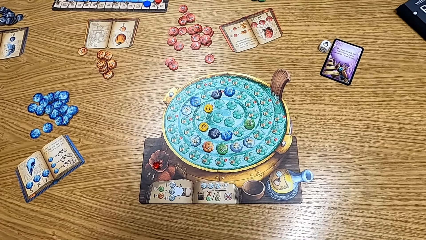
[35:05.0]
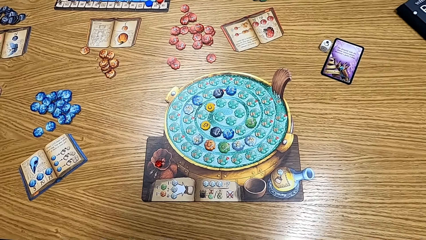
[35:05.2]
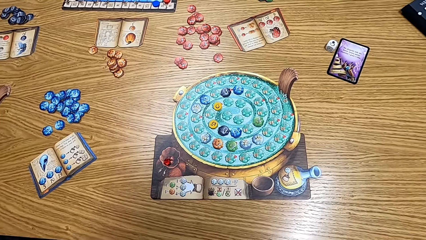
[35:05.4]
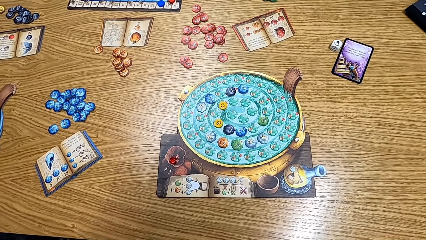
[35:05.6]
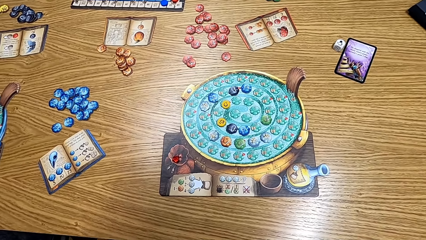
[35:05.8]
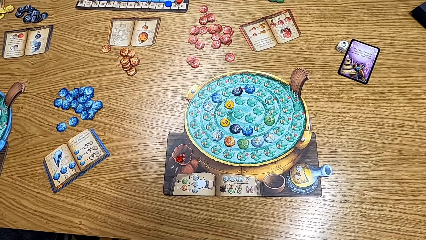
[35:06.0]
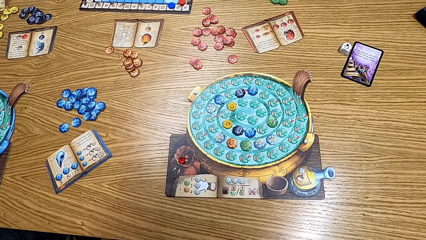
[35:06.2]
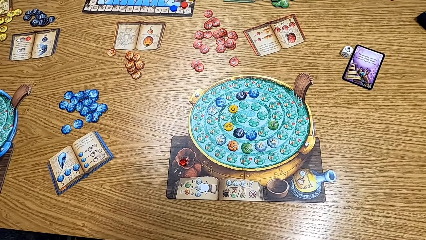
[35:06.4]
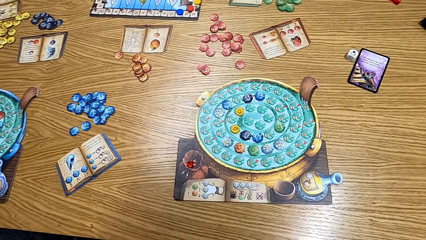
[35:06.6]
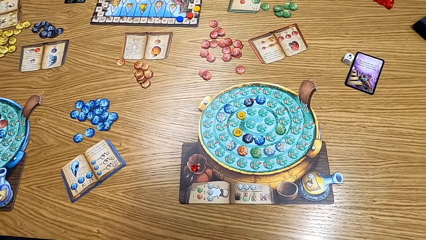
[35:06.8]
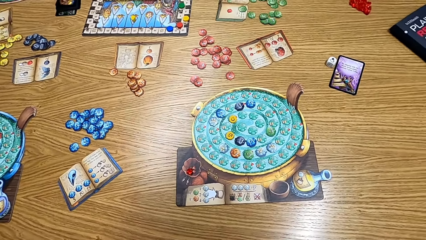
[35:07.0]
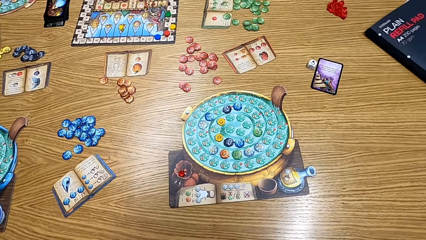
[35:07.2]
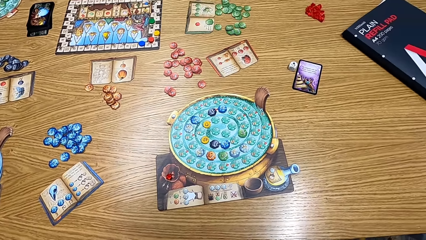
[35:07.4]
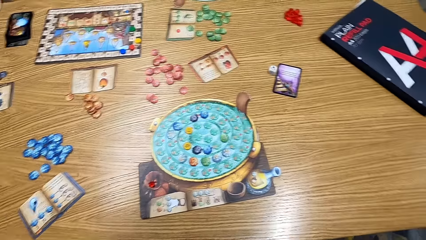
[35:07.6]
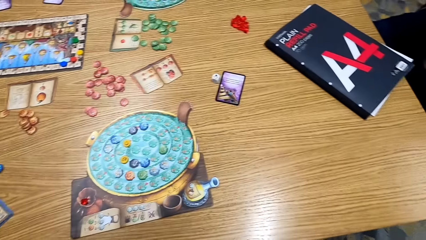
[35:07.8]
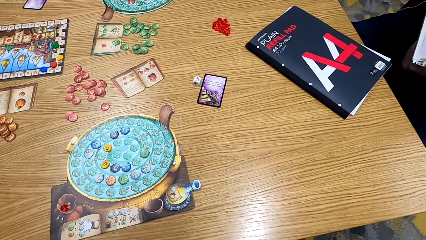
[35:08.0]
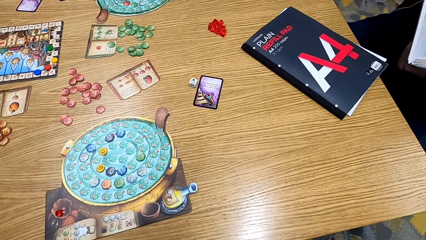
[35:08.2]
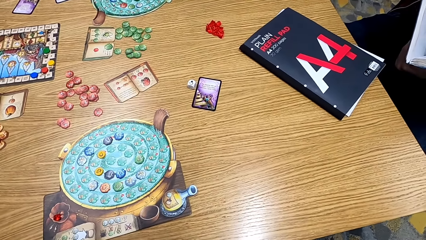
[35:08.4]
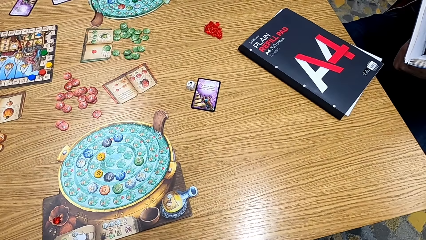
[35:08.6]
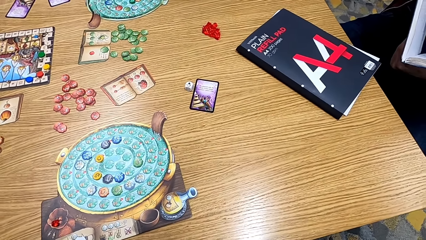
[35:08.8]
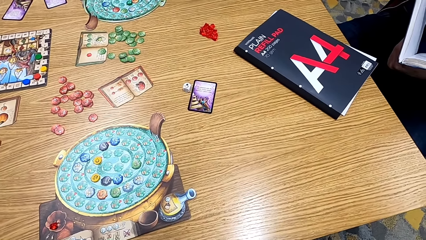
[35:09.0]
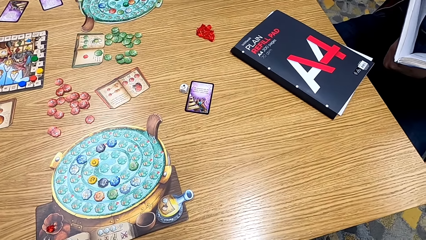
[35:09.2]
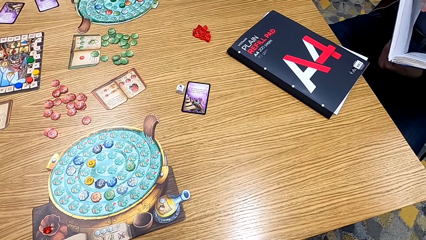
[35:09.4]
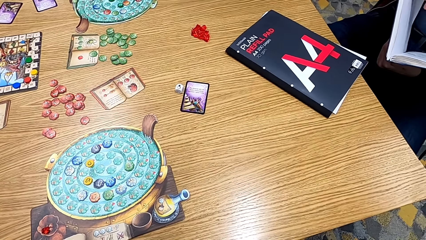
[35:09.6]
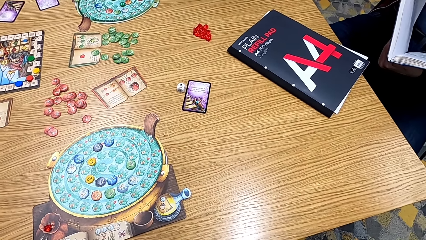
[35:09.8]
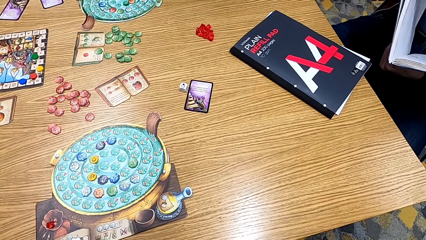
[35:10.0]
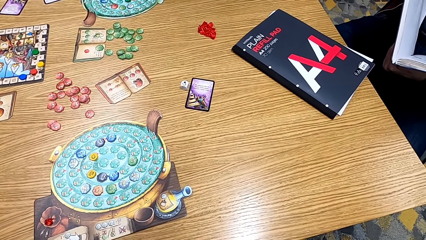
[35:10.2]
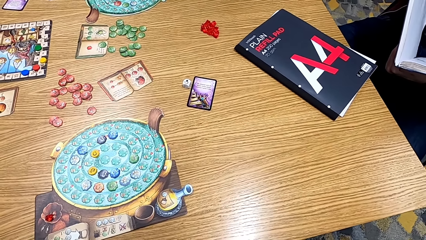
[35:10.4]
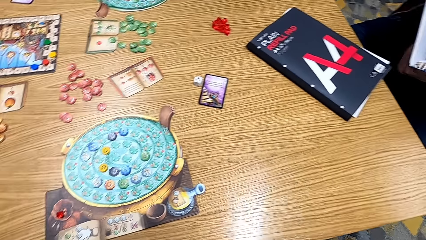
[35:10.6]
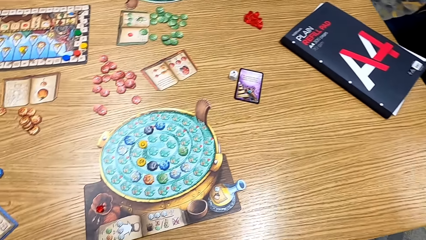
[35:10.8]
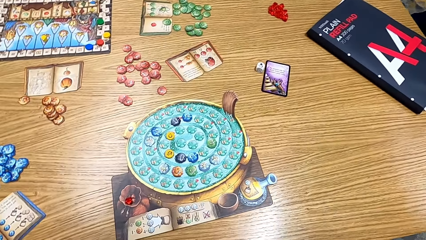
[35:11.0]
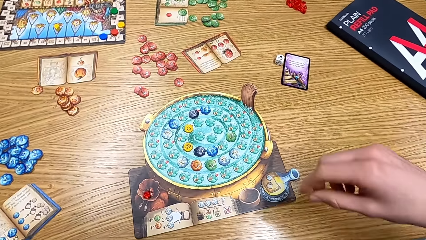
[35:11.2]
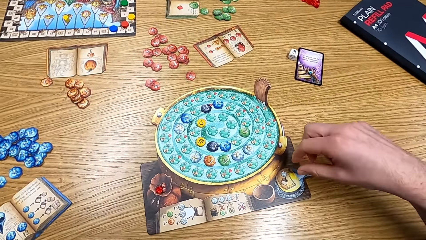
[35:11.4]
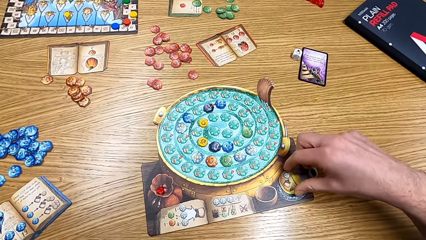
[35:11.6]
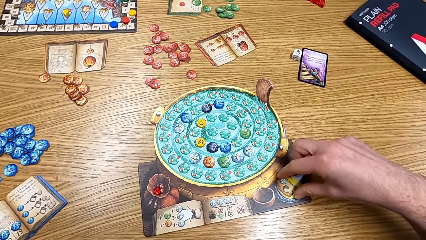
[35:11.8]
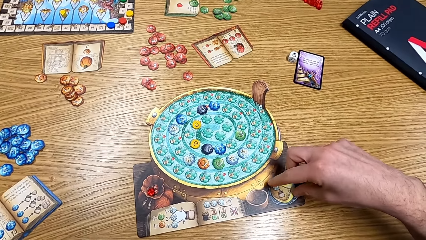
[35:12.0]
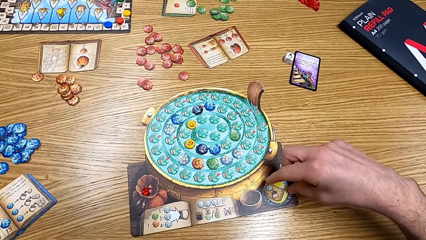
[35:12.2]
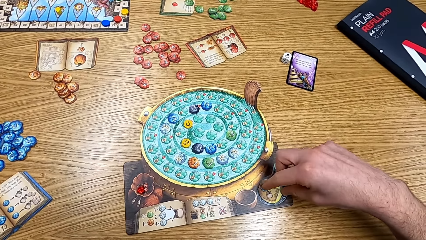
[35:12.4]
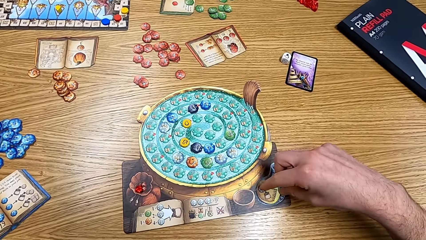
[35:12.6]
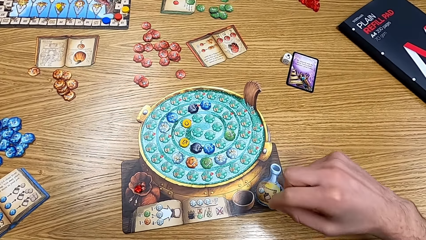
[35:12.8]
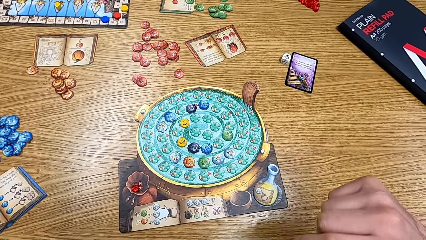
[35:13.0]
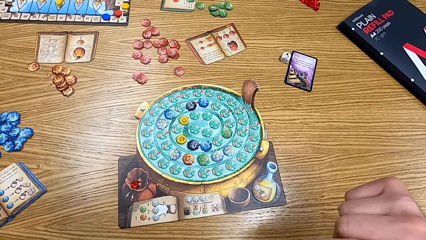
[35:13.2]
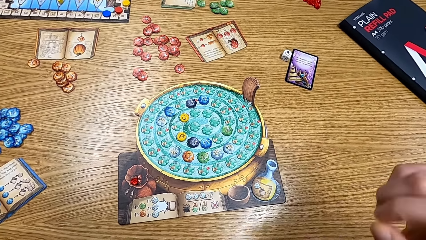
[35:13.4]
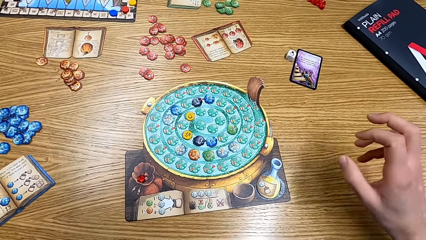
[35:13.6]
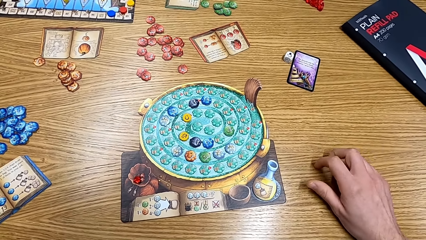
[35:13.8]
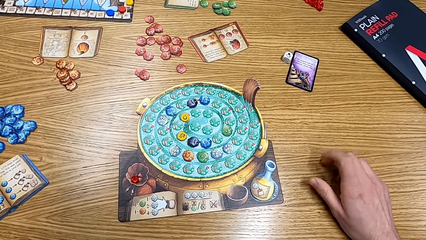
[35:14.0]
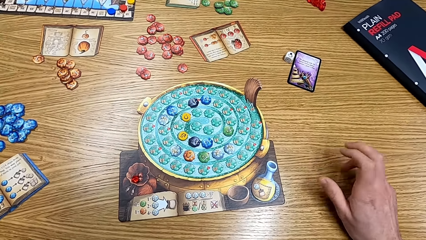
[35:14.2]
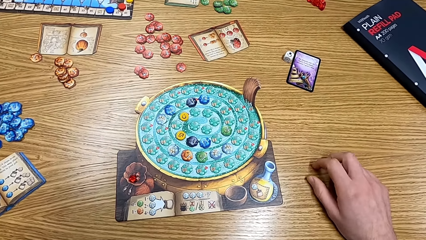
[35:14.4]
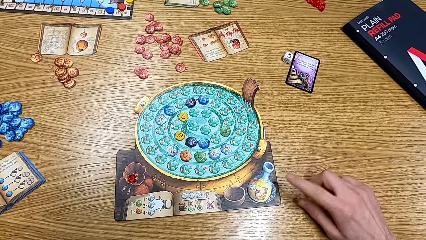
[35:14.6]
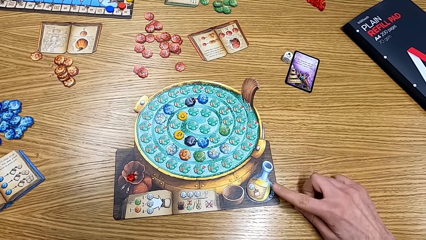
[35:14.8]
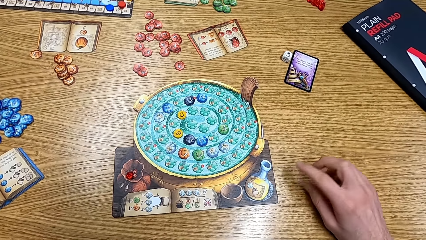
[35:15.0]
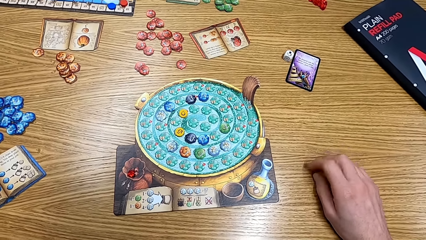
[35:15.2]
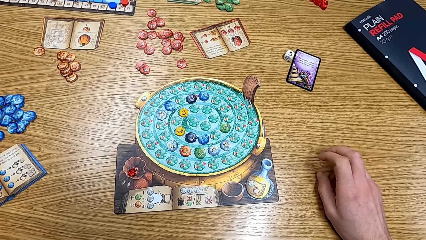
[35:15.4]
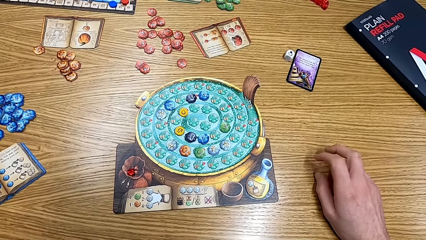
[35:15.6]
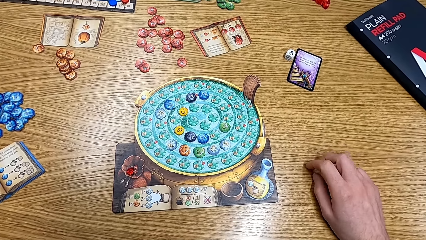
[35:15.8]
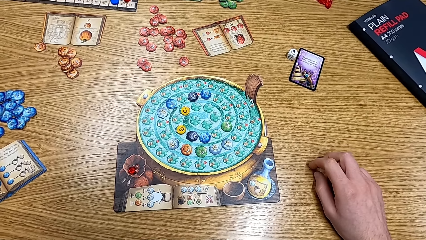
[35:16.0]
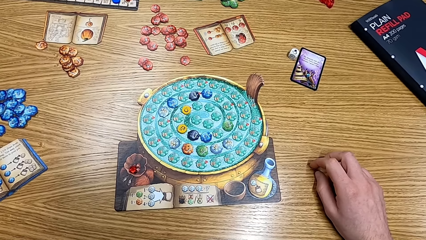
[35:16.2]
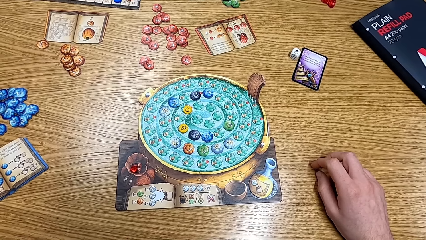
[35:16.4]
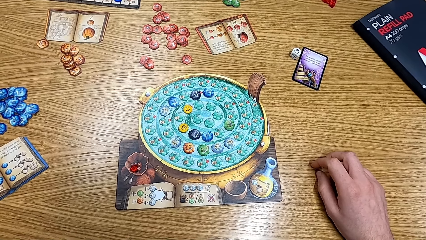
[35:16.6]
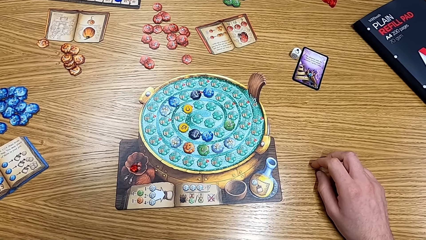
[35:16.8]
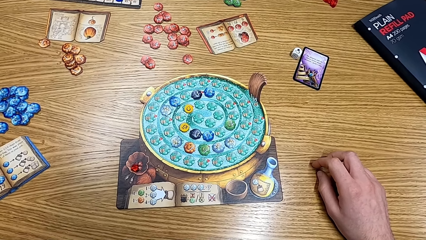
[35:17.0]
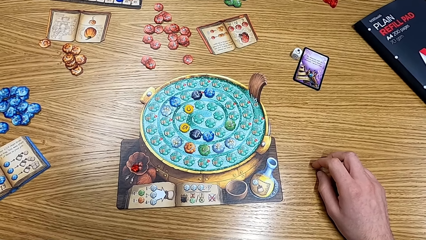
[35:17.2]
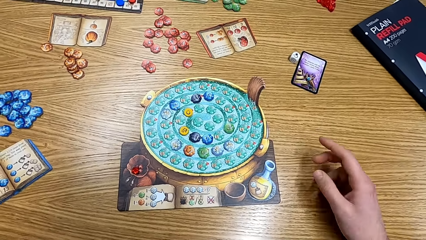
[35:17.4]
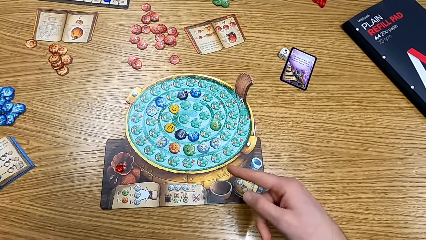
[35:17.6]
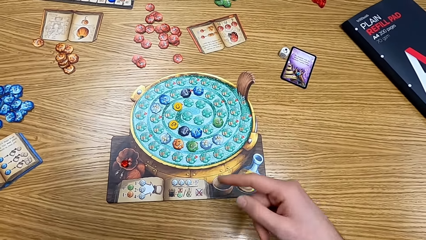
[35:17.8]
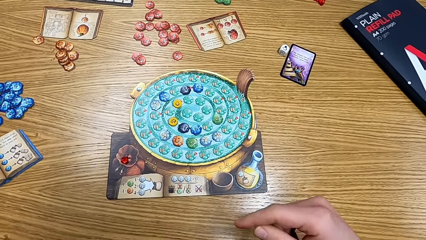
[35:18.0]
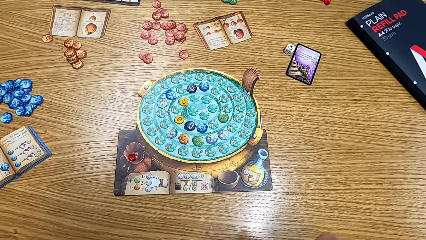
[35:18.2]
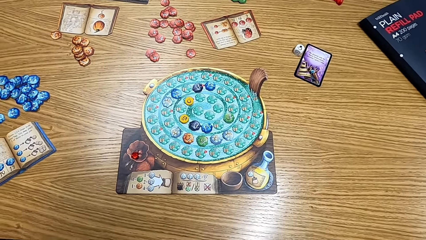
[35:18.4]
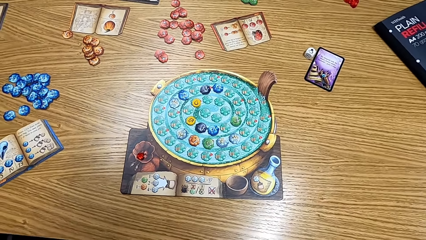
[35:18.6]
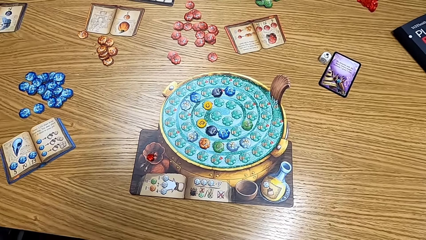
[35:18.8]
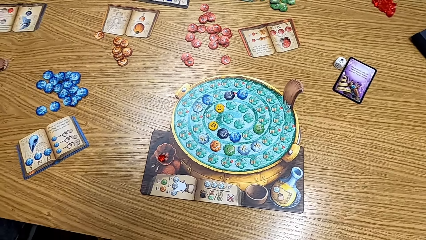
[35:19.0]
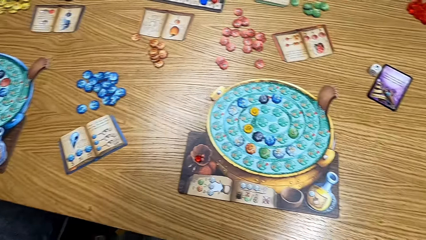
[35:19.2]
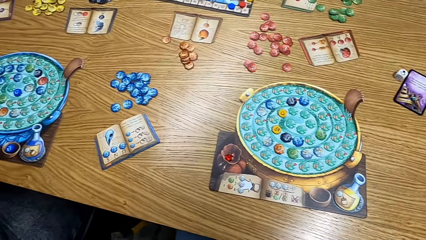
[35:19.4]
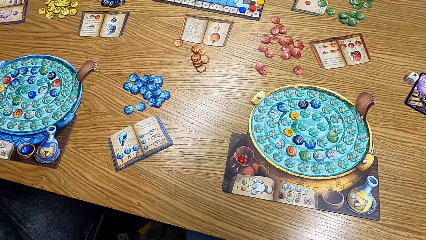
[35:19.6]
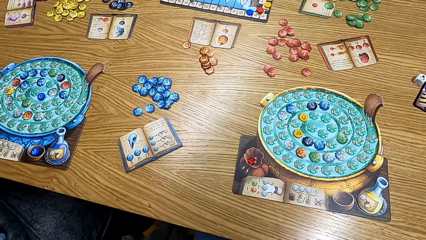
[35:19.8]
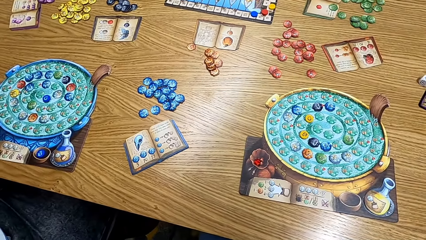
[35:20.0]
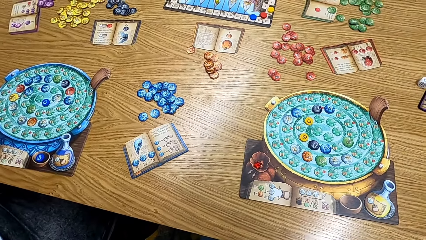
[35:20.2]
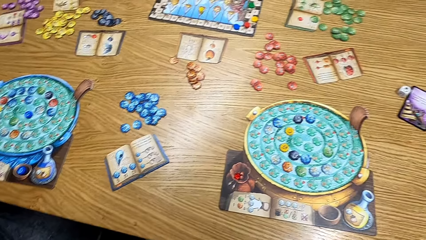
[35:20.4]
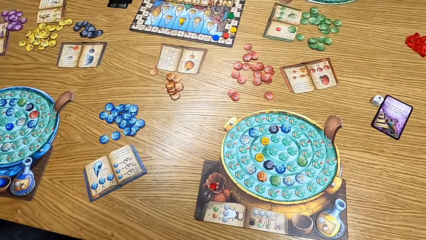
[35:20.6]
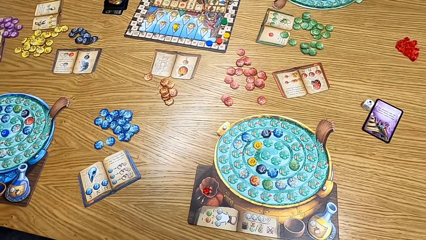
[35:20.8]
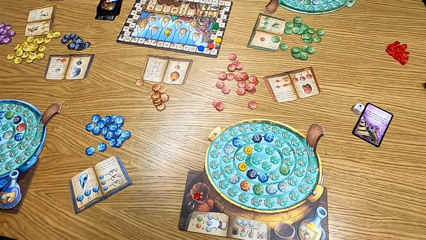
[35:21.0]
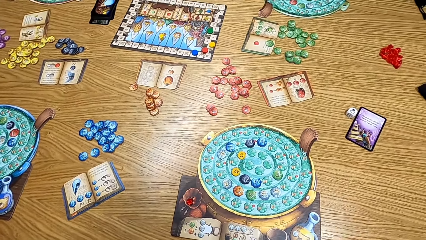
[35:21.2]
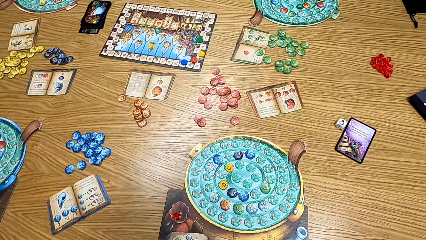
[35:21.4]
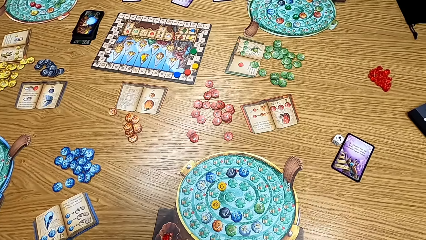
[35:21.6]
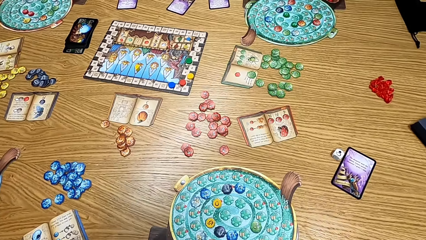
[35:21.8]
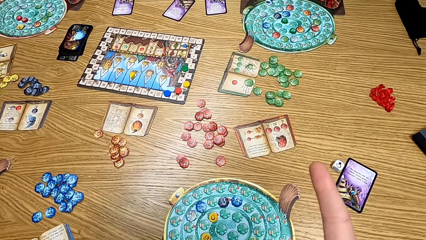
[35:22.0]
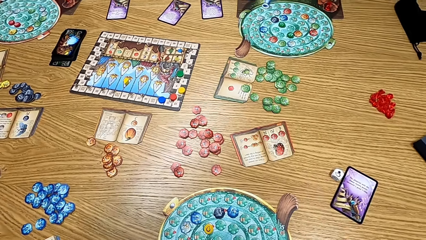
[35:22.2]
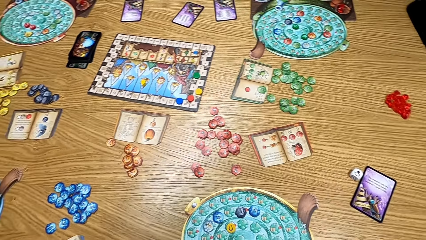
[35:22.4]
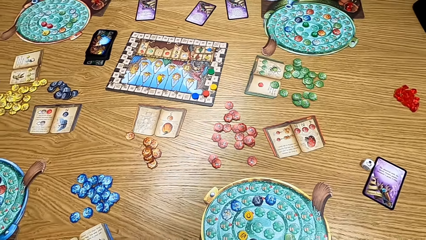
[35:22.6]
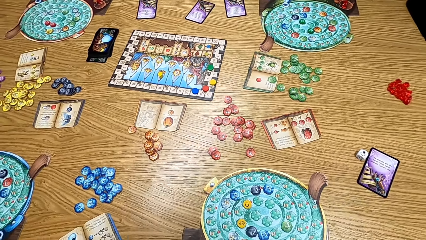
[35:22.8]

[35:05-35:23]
The camera wearer picks up the card from the table. He touches the white chip. He hits his fingers on the table. He looks at the table. He looks around the table.
